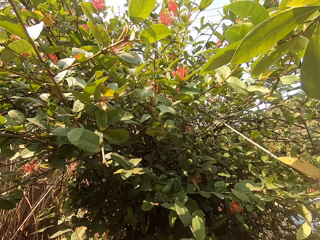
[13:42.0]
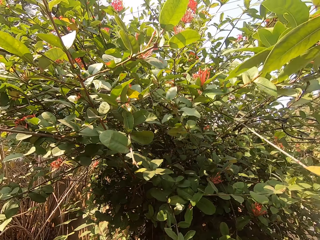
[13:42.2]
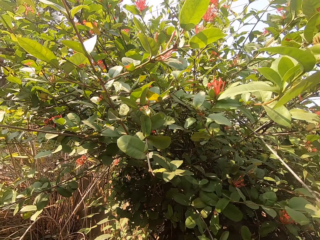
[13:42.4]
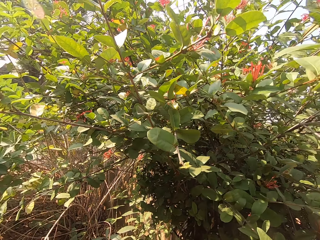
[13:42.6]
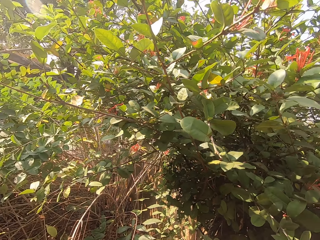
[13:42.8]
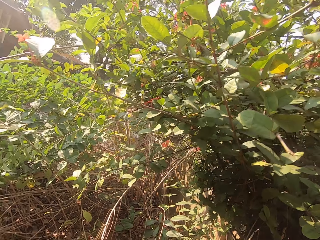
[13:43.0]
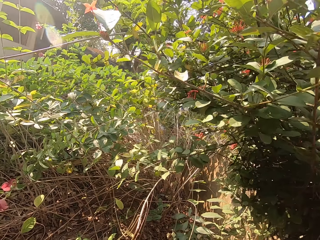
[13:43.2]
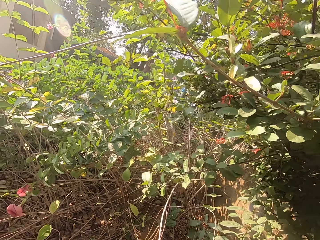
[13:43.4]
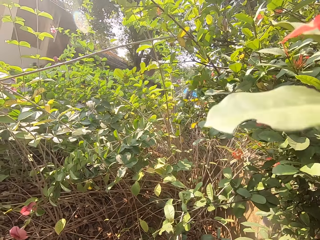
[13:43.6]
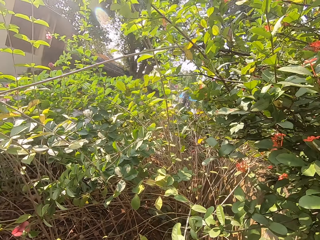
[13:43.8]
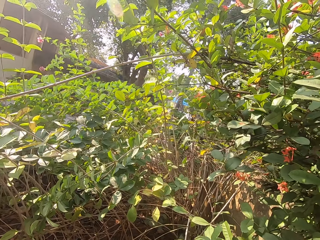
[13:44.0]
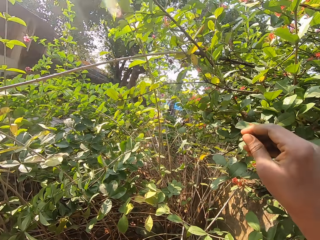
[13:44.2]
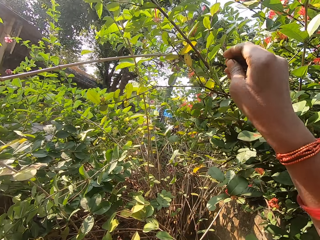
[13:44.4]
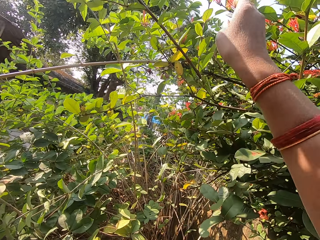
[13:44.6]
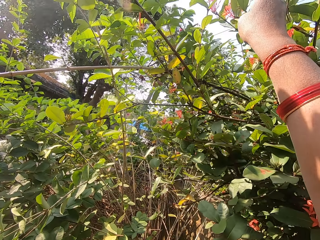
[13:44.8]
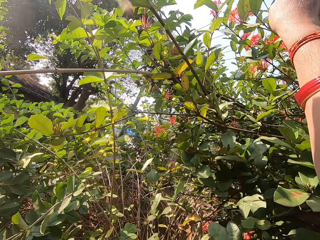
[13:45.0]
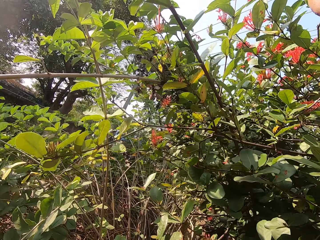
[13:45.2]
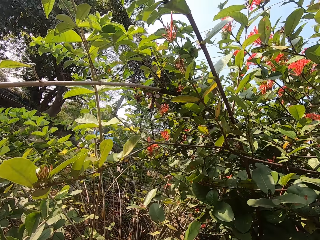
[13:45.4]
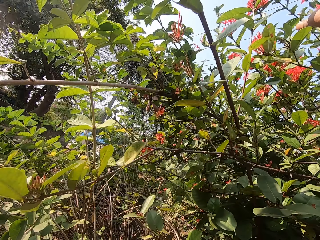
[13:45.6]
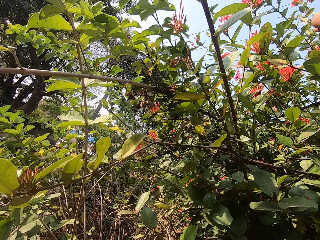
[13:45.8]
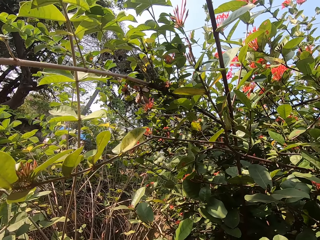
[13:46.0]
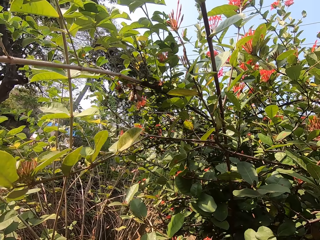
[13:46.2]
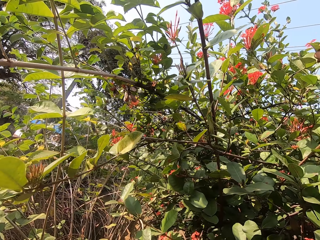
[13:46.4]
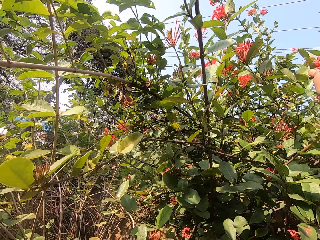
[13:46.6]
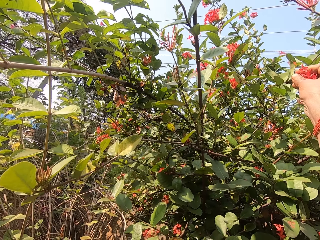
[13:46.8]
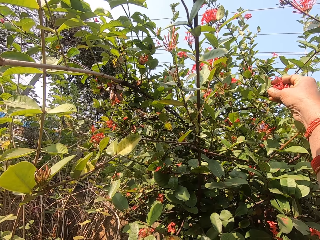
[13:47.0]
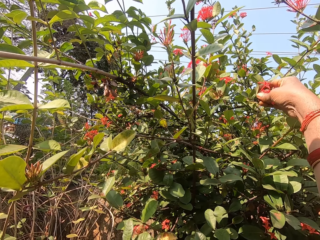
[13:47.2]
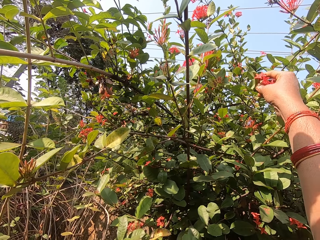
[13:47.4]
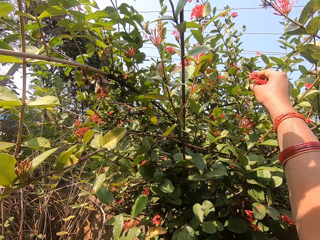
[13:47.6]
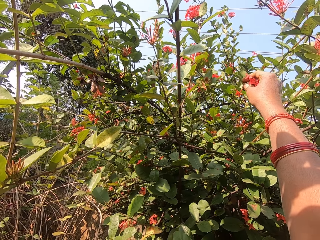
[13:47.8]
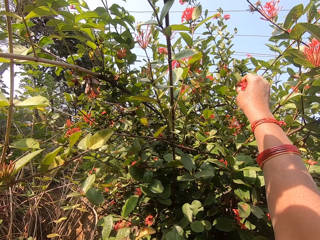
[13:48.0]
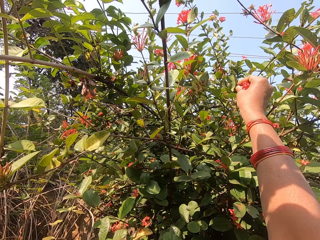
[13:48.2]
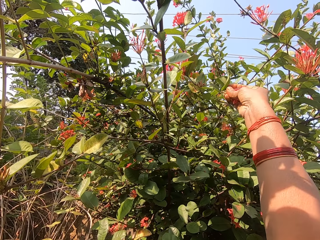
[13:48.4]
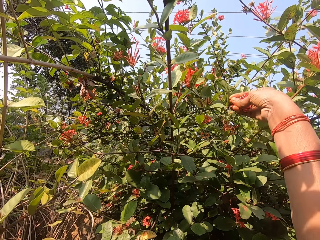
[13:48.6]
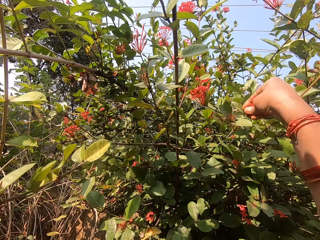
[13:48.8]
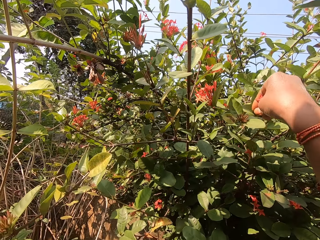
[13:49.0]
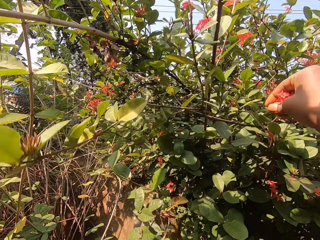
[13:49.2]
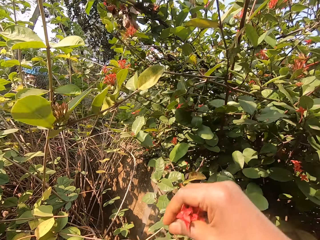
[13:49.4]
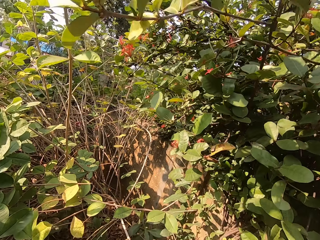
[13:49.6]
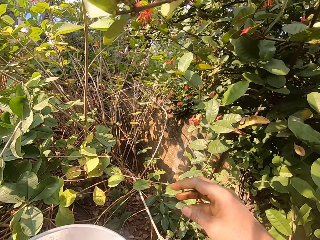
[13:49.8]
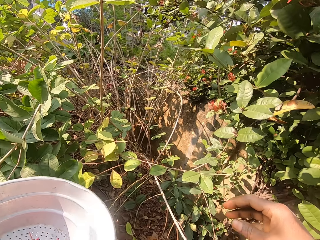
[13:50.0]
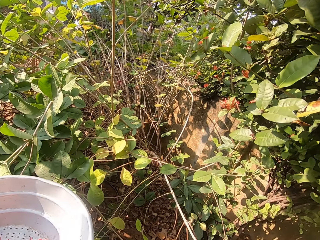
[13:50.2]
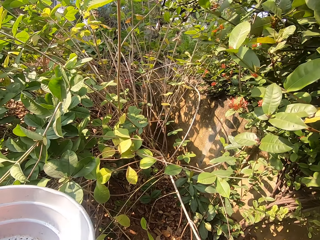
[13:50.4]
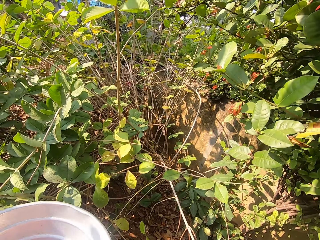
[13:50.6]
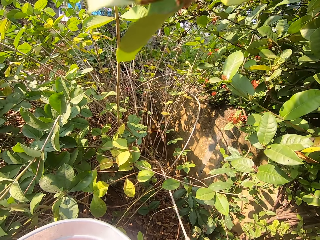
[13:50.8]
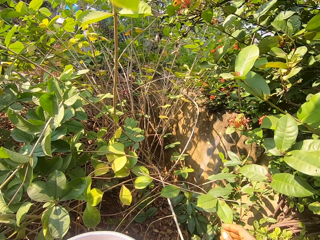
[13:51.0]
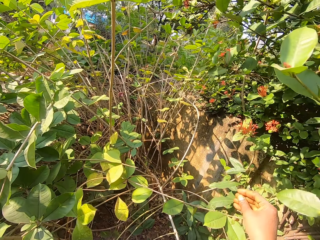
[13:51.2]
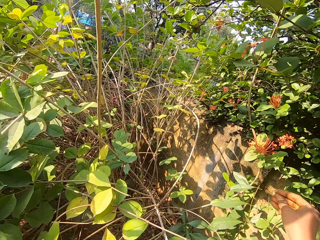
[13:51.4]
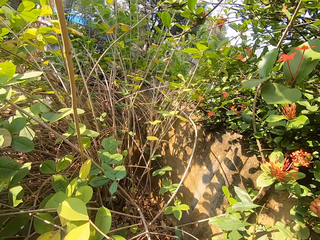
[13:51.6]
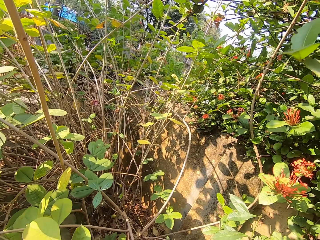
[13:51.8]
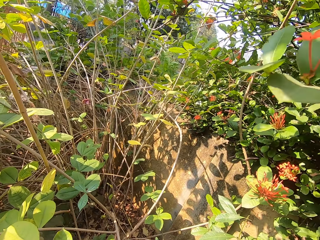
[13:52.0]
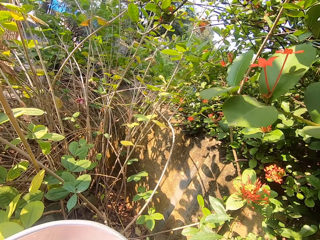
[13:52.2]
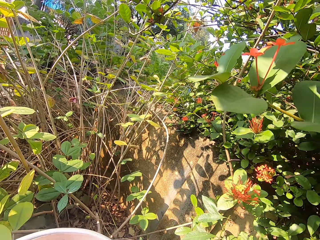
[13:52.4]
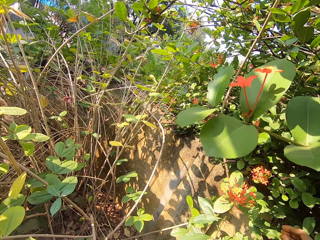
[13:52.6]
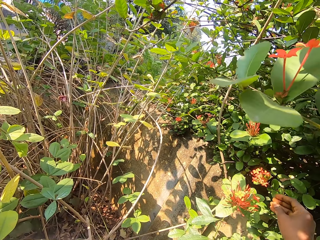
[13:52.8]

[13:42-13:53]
The camera wearer plucks a flower with his other hand. He drops the flower in the basin in his other hand.

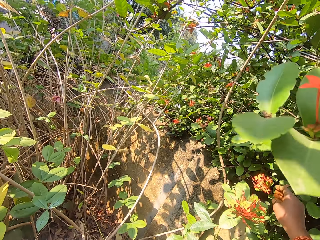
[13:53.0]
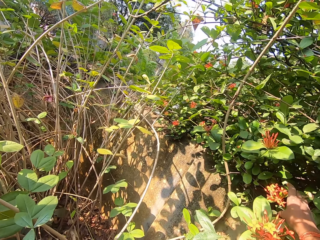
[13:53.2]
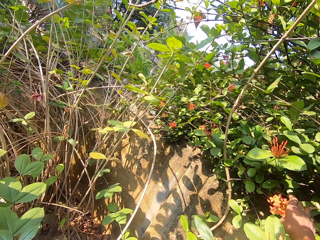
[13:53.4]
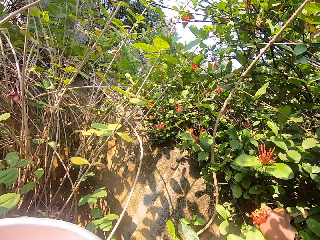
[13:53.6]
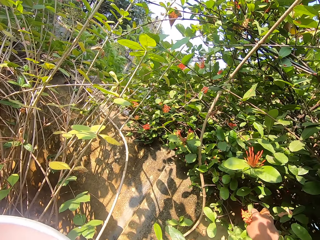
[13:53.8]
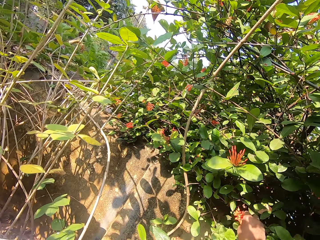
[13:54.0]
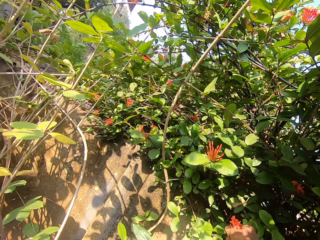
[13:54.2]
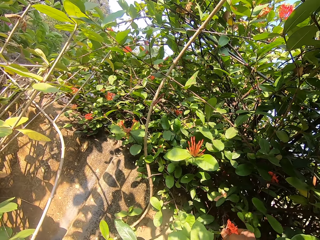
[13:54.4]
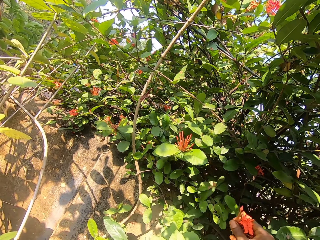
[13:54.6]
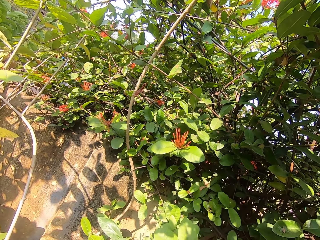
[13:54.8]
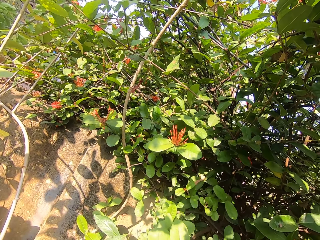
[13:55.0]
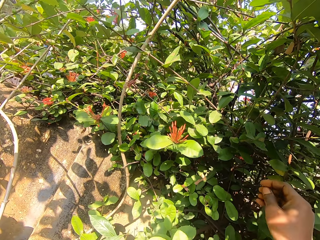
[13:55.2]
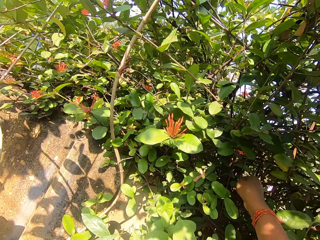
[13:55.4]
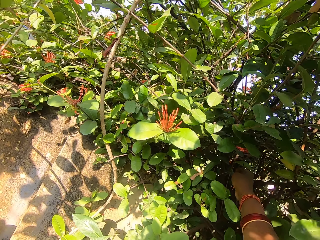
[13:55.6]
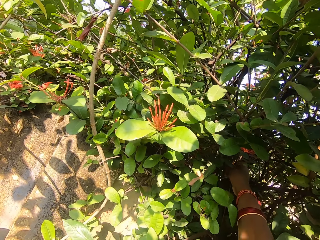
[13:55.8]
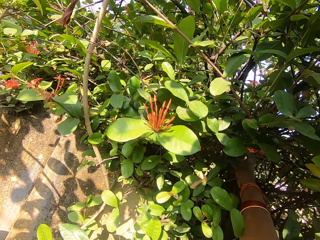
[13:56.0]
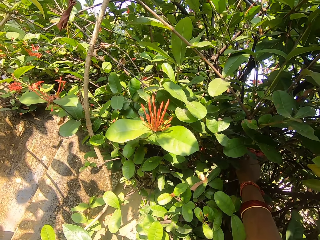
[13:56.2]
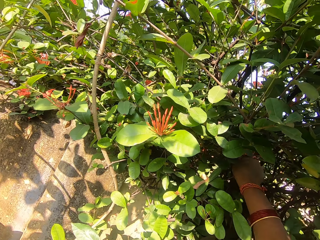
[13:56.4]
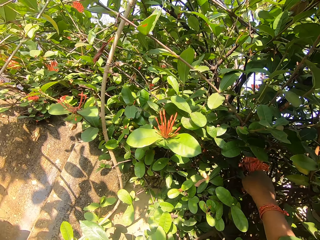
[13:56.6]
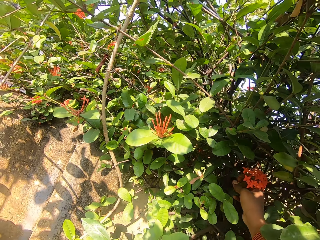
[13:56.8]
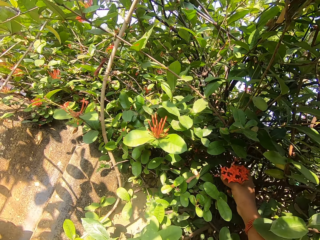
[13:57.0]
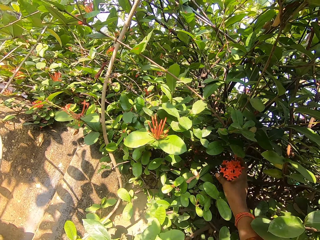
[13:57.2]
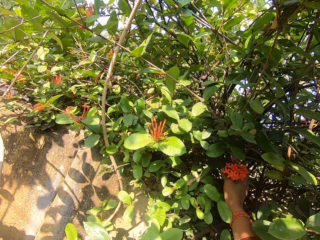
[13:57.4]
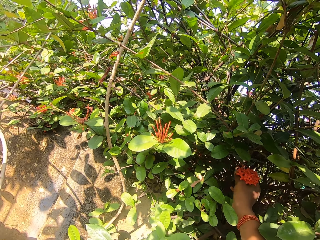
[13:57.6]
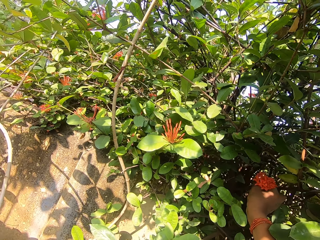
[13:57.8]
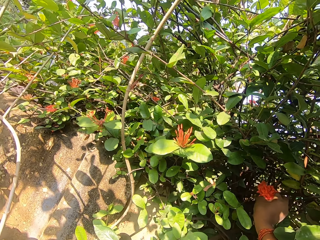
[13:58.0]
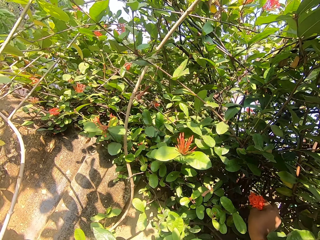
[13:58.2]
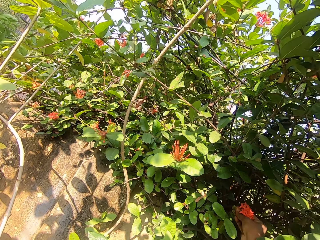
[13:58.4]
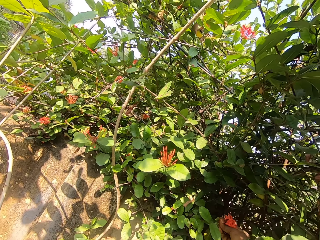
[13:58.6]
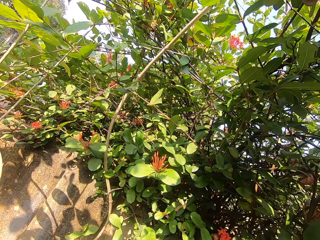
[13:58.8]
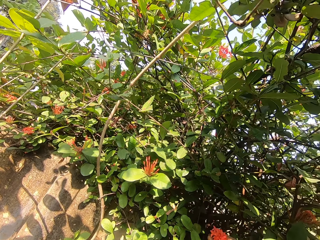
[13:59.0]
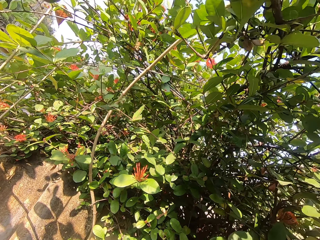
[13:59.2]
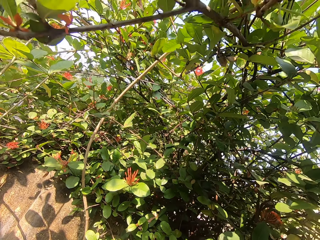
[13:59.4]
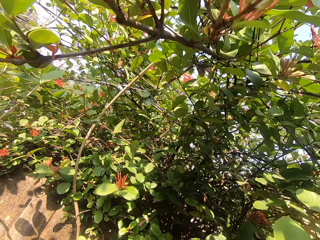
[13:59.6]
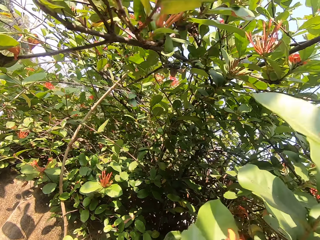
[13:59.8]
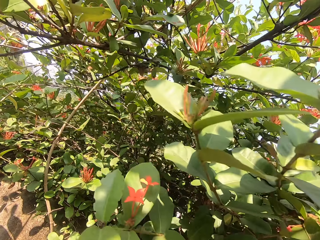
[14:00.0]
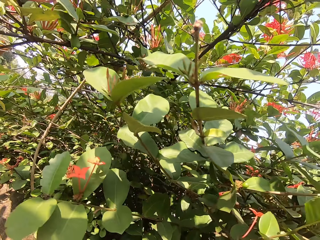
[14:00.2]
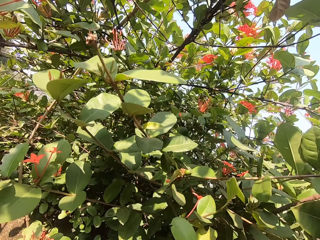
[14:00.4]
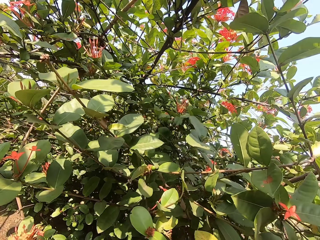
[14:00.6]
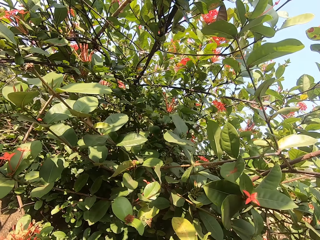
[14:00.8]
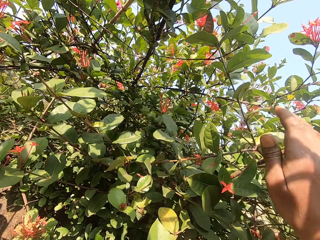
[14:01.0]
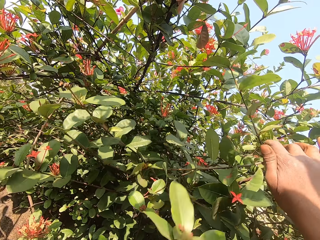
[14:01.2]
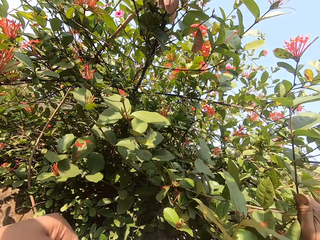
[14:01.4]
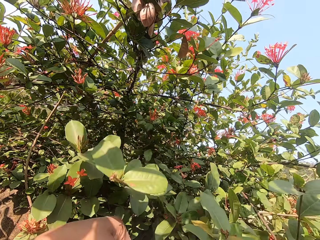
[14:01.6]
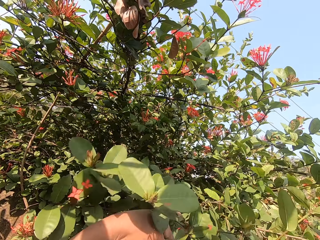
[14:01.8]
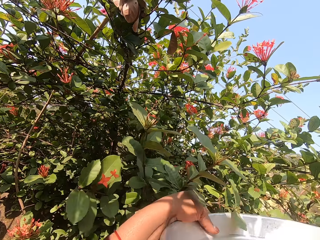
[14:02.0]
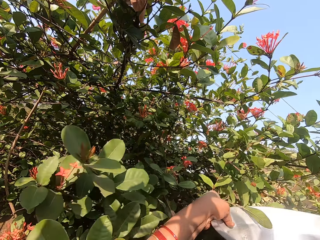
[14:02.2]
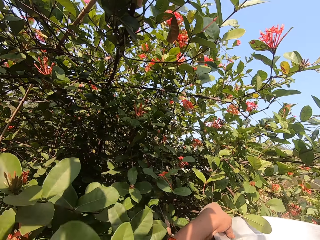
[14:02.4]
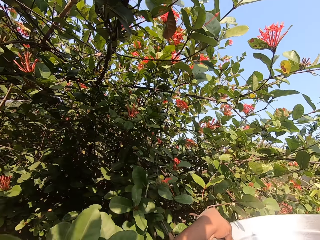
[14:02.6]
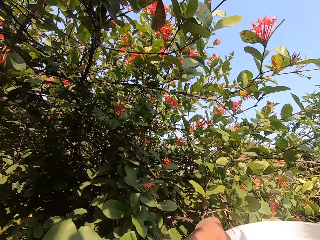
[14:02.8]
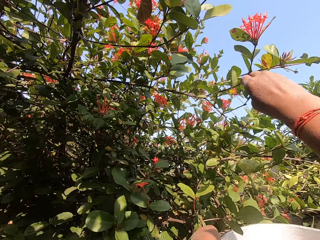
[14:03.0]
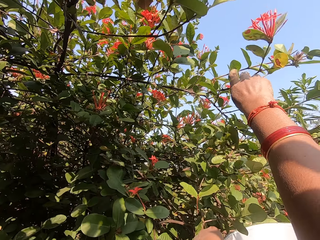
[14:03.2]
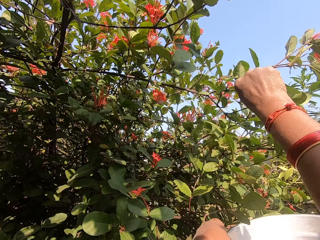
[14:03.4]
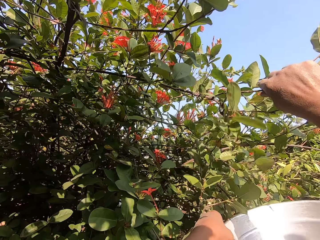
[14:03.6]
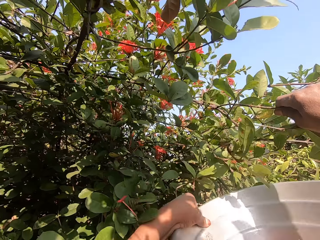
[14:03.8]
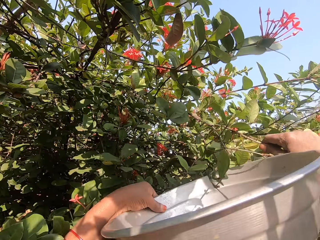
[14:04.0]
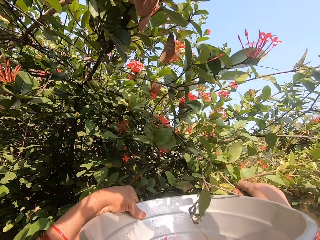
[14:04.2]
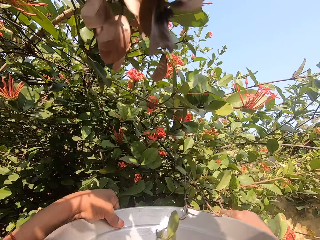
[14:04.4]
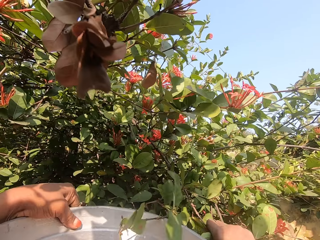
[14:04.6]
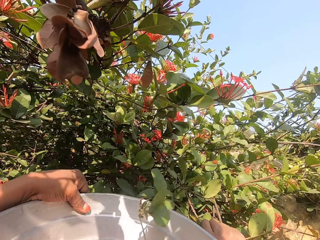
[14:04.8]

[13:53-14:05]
The camera wearer plucks a flower with his other hand. He drops the flower in the basin in his other hand. He plucks a flower with his other hand, drops the flower in the basin in his other hand. He pushes the branches. He grabs the tree branch with his hand, places the tree branch to his other hand. He pulls the branches. He grabs another tree branch with his hand.
